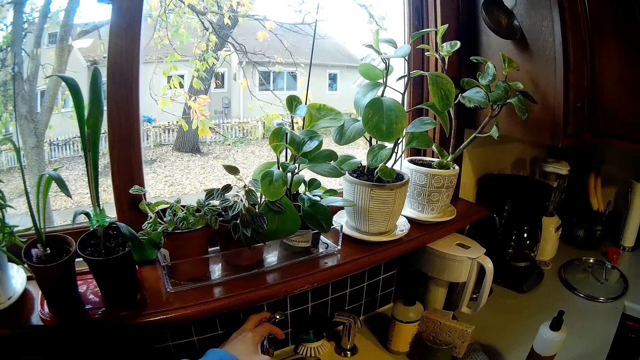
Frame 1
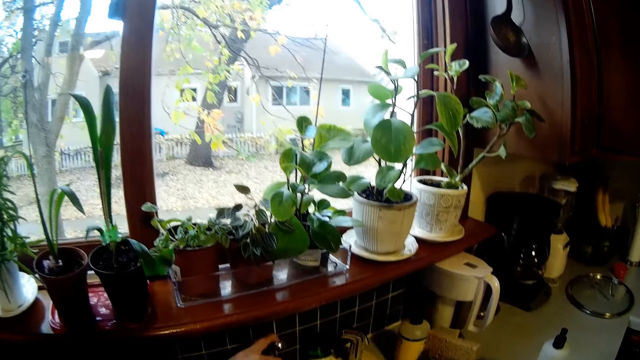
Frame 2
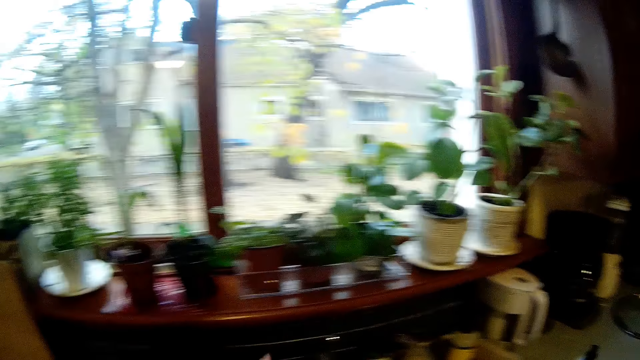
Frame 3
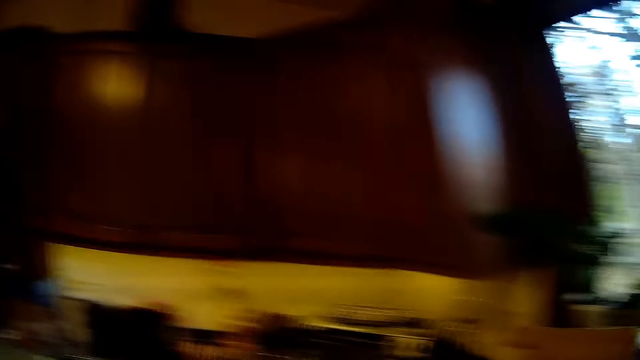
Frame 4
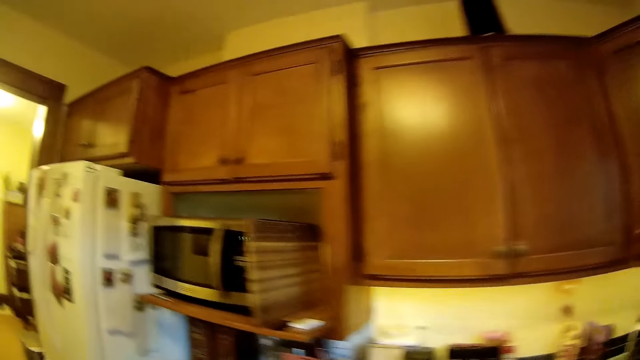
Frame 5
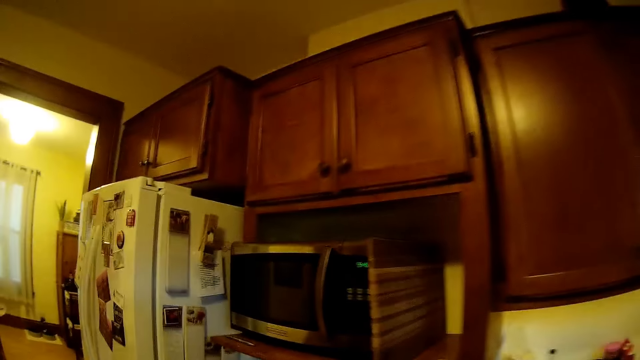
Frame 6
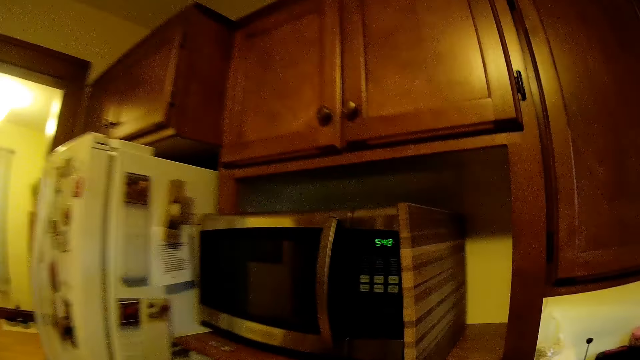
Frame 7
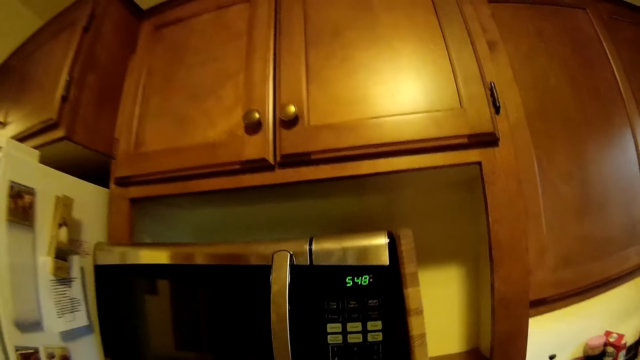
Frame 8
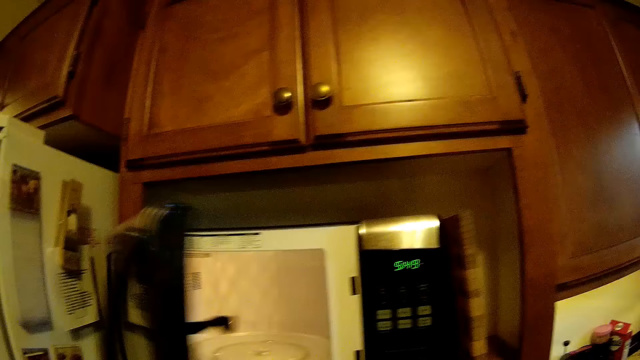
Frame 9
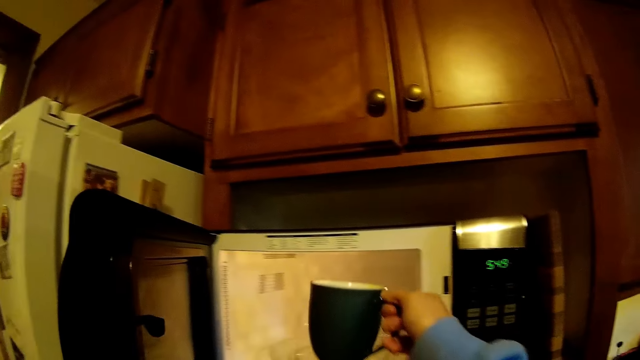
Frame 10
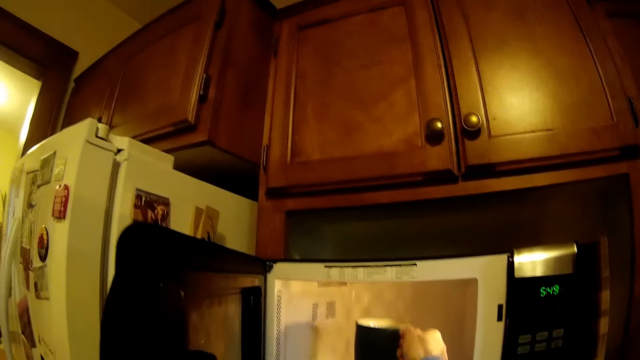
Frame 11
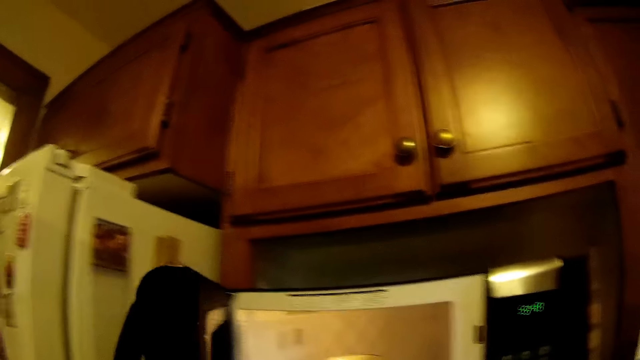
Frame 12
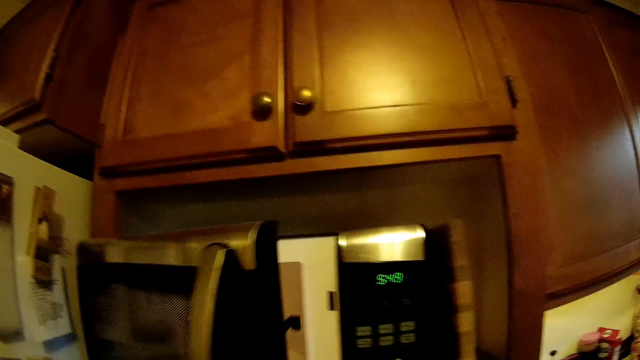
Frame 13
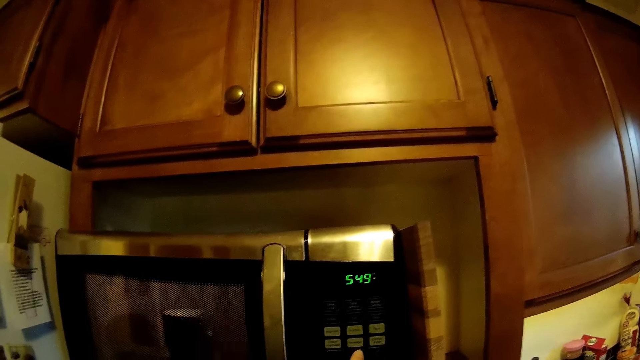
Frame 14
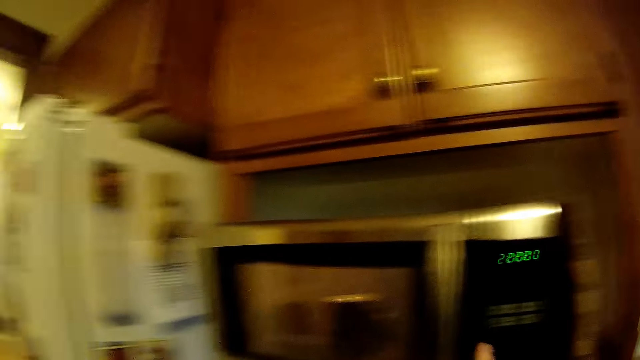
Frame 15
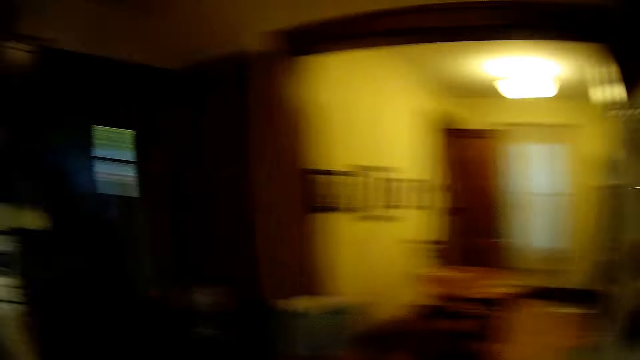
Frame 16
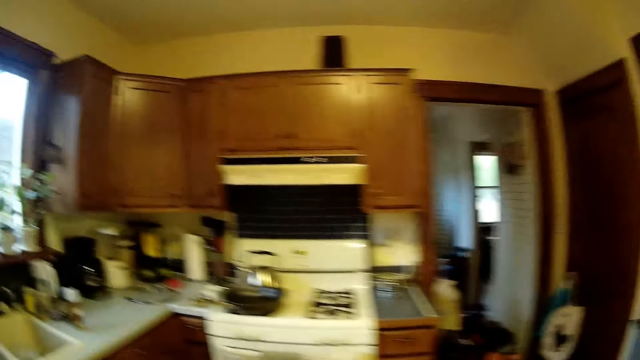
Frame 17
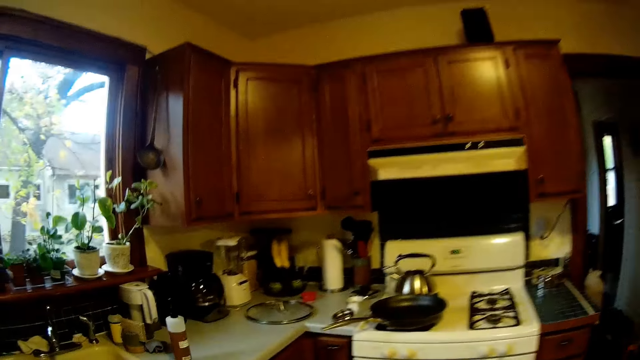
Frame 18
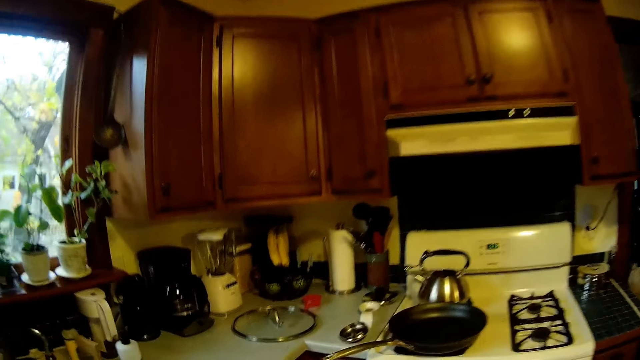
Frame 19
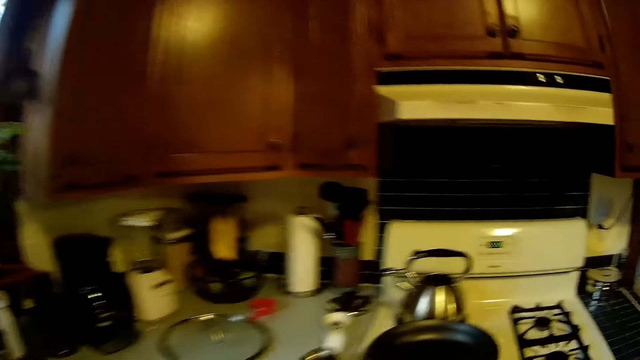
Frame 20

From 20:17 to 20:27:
The camera wearer walks back to the microwave. He opens the microwave with his left hand. He puts a glass cup in the microwave with his right hand. He closes the microwave with his left hand. He walks to the other side of the kitchen cabinet.

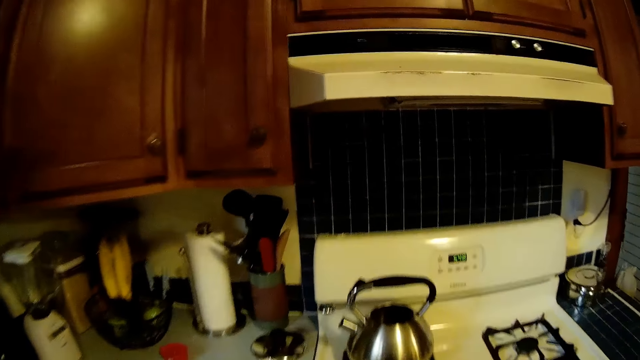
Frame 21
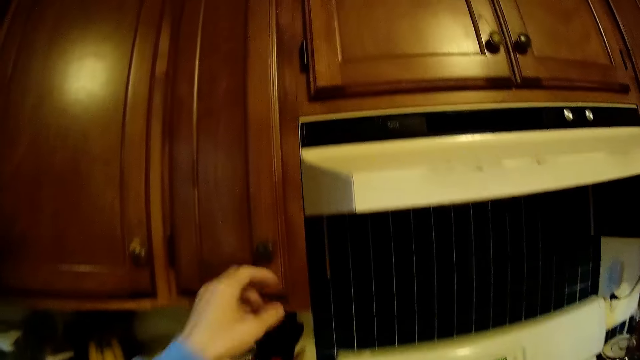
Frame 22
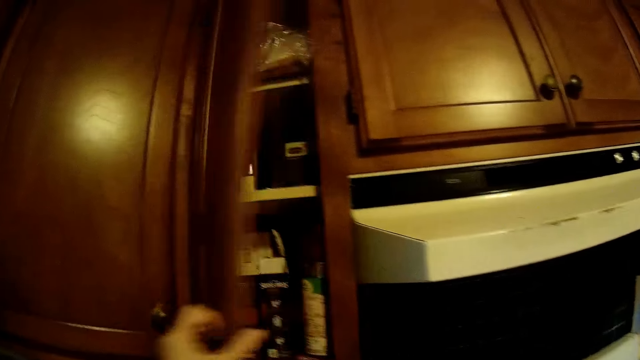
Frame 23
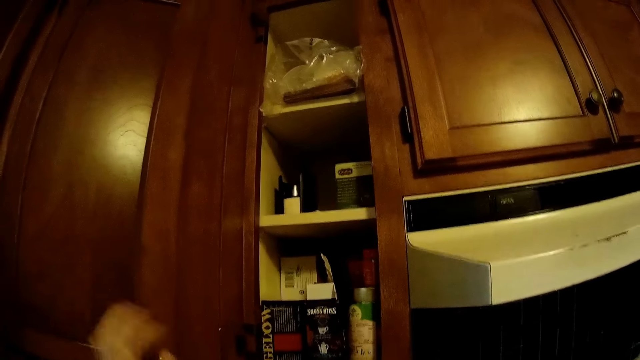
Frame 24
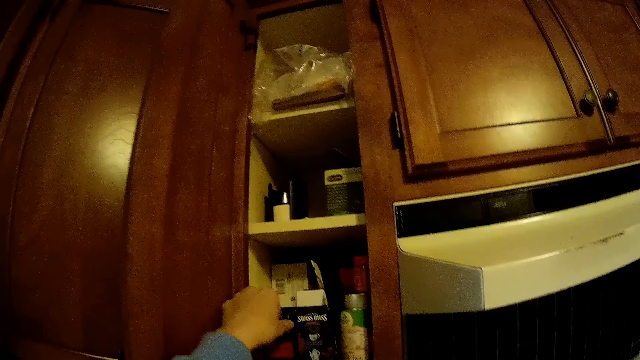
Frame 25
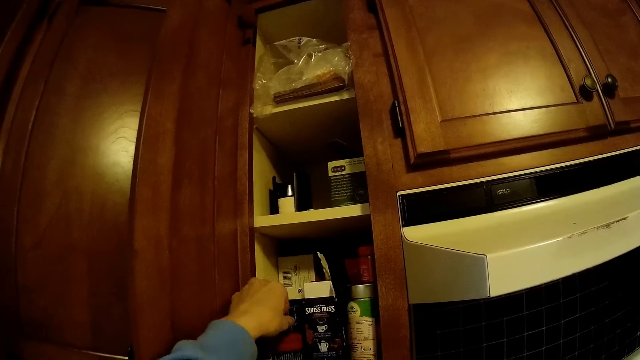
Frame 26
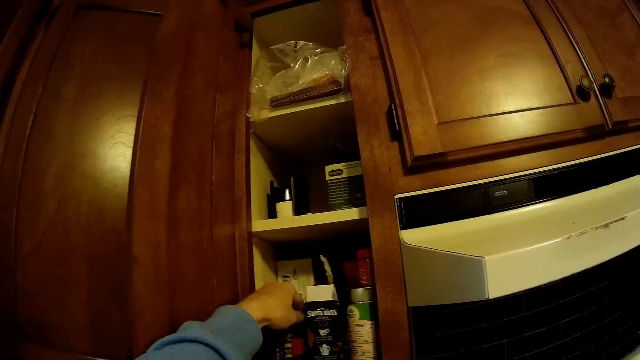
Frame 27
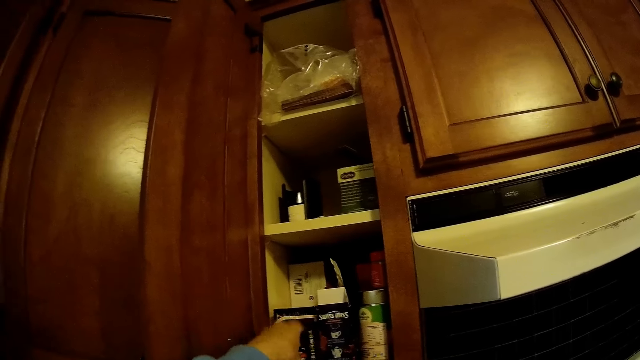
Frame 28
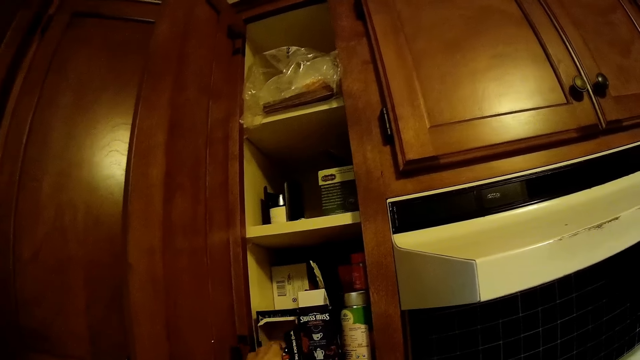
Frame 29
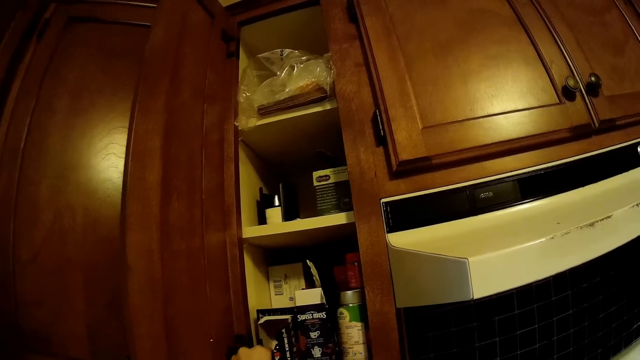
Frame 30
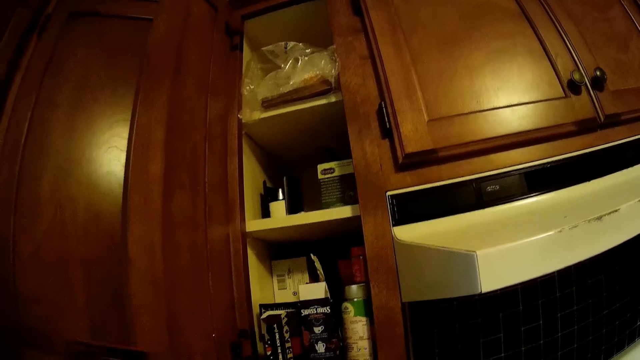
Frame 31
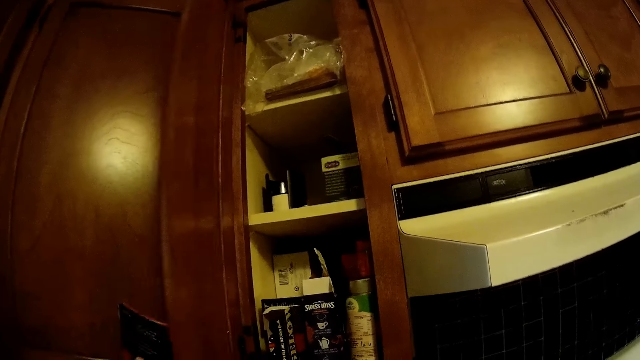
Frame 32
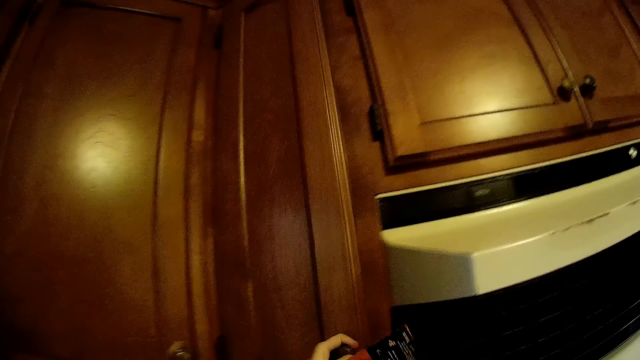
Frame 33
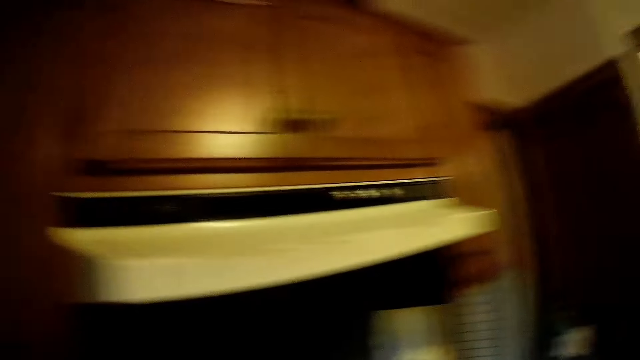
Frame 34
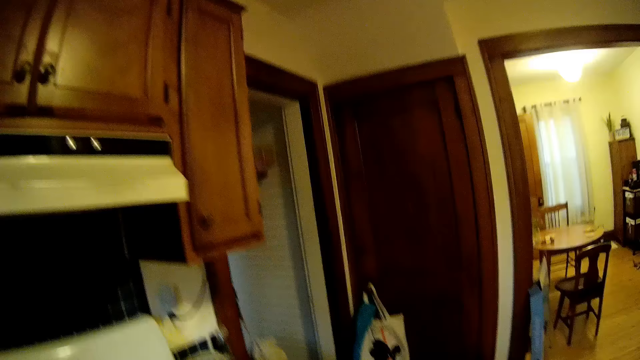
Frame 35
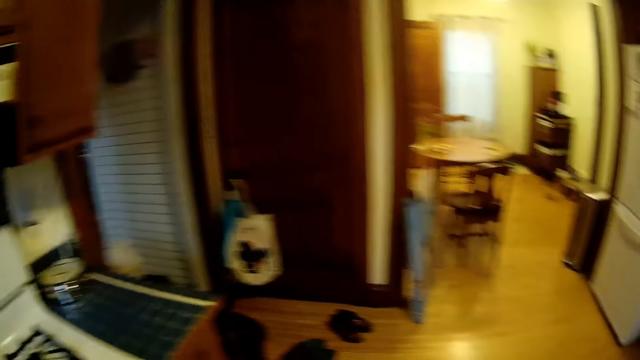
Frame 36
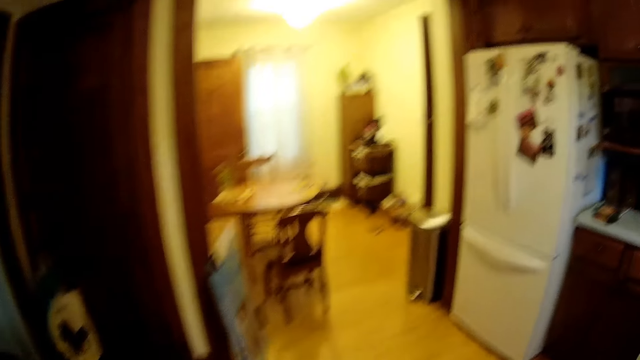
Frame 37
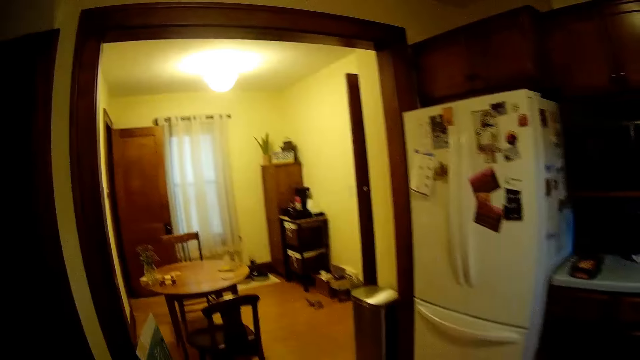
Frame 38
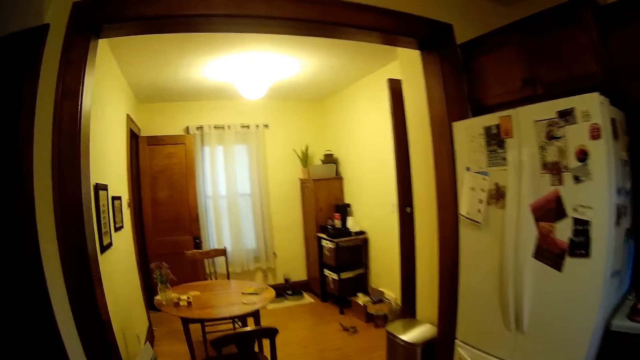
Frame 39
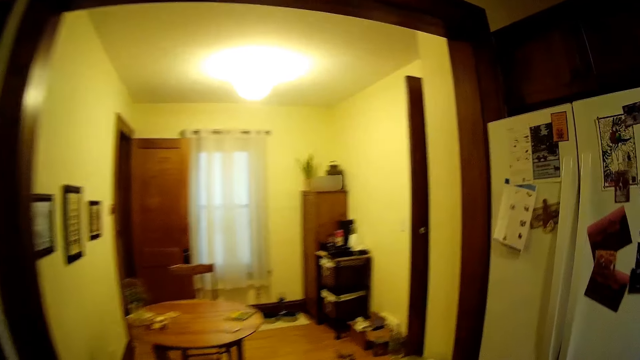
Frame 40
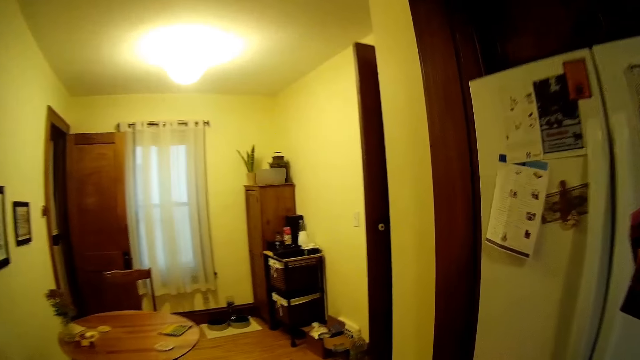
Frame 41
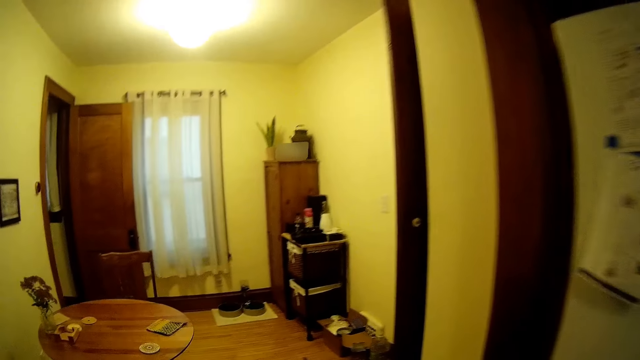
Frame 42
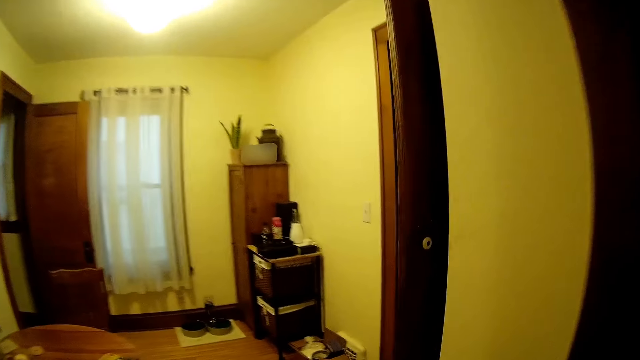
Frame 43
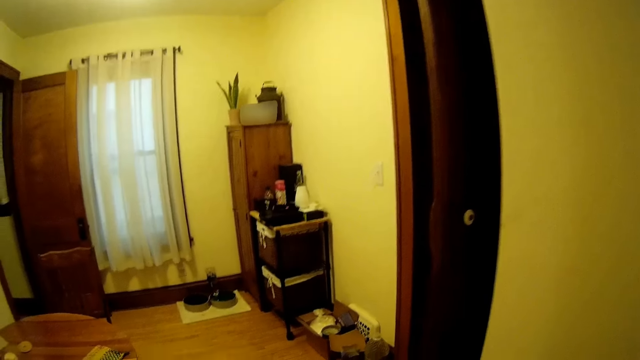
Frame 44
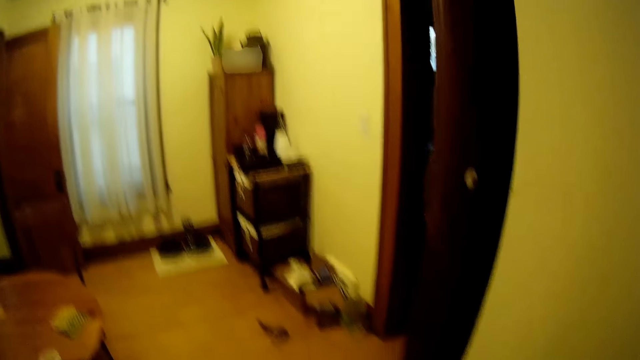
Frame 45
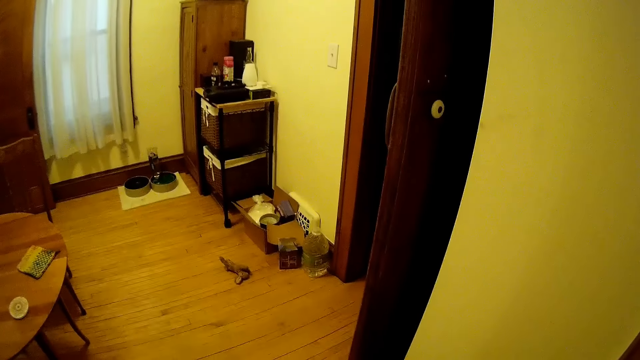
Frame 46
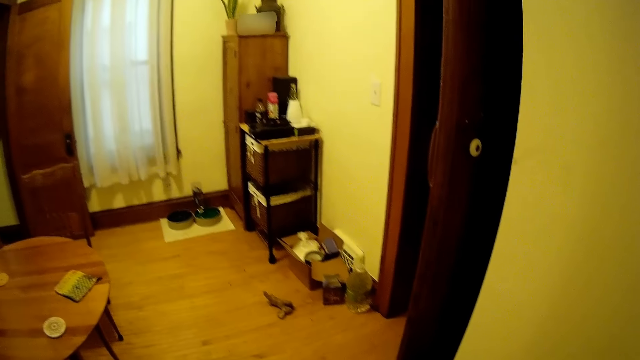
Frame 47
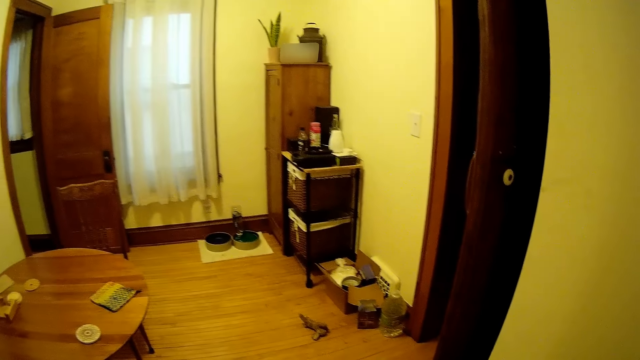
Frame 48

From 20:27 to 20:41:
The camera wearer opens a kitchen cabinet with his left hand. He opens a tea pack in the kitchen cabinet with his left hand. He takes the pack of something from the cabinet. He closes the kitchen cabinet with his left hand. He carries the pack to another room. He walks into the dining room from the kitchen. He stands on the kitchen door and stares around.
